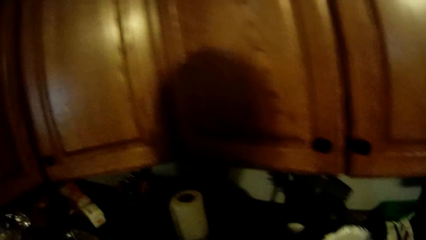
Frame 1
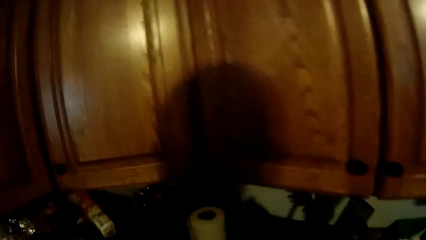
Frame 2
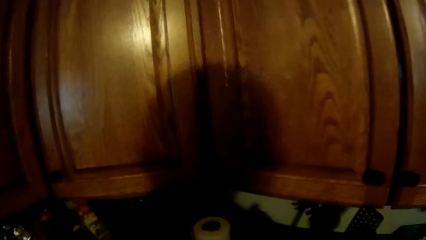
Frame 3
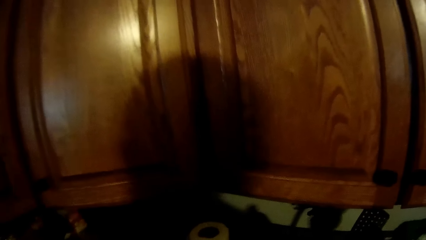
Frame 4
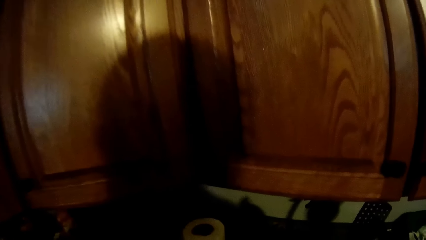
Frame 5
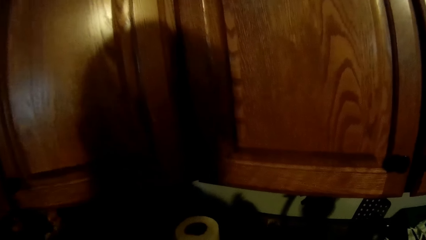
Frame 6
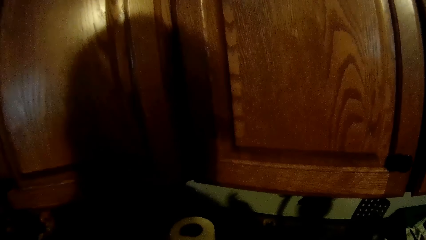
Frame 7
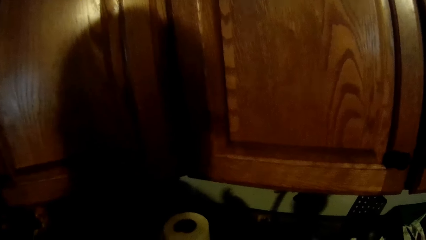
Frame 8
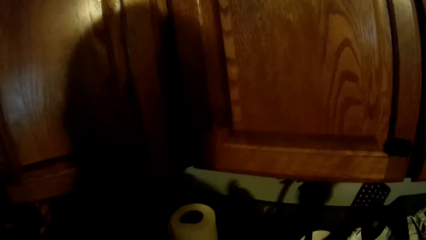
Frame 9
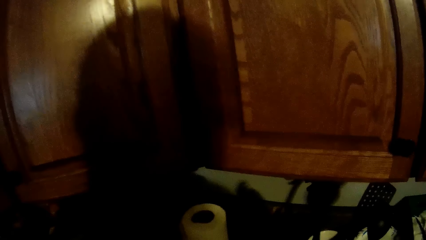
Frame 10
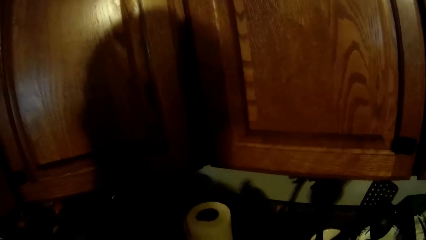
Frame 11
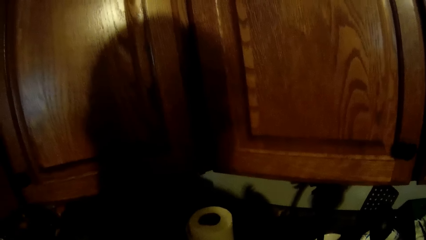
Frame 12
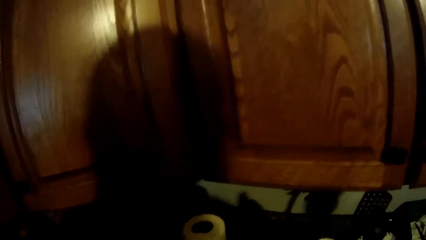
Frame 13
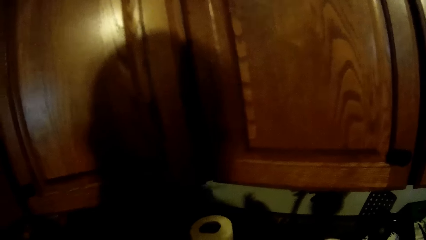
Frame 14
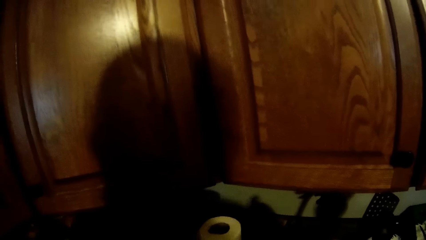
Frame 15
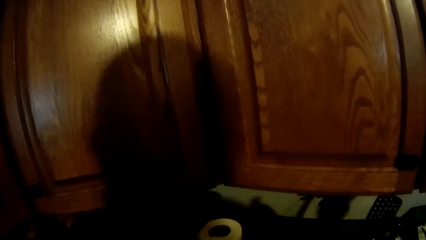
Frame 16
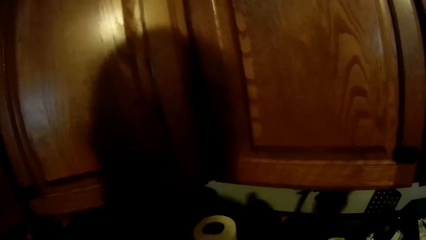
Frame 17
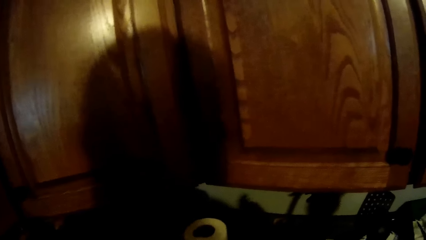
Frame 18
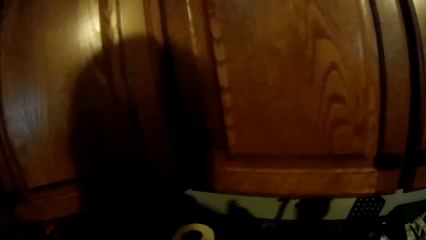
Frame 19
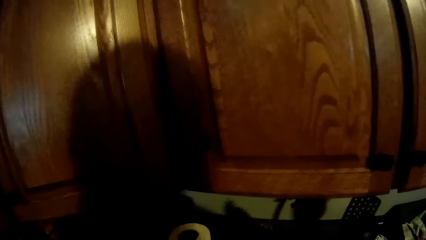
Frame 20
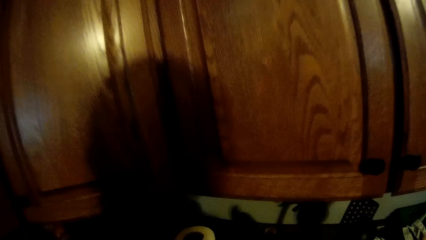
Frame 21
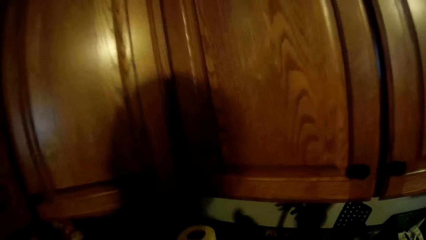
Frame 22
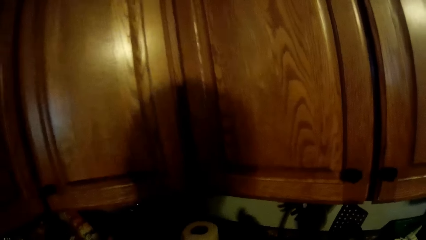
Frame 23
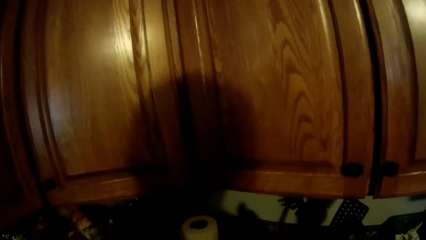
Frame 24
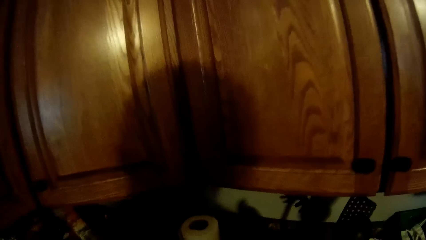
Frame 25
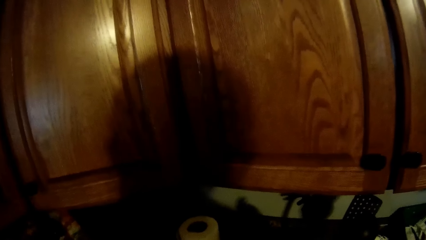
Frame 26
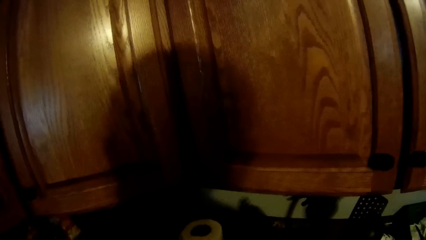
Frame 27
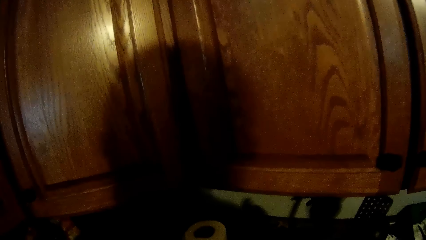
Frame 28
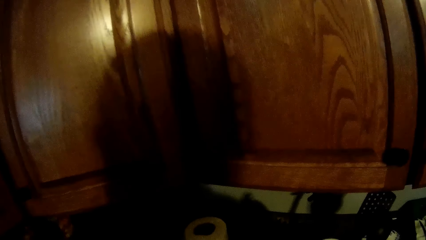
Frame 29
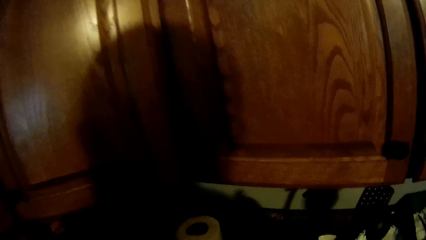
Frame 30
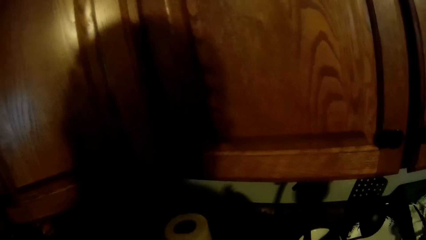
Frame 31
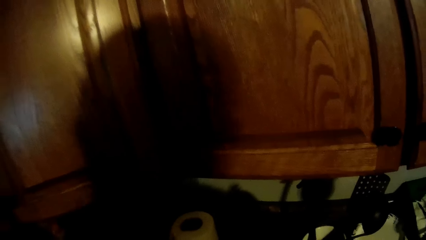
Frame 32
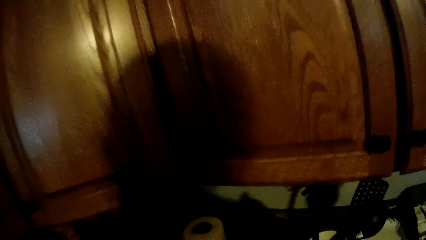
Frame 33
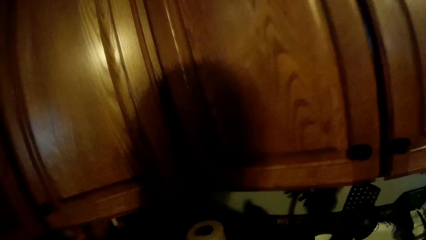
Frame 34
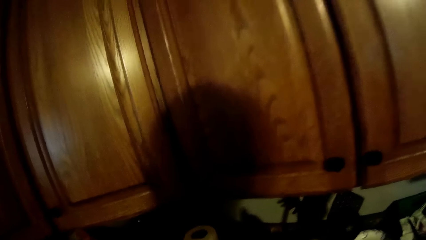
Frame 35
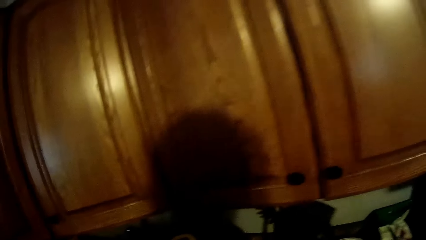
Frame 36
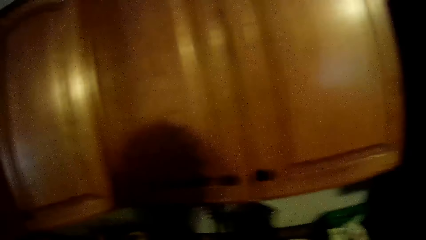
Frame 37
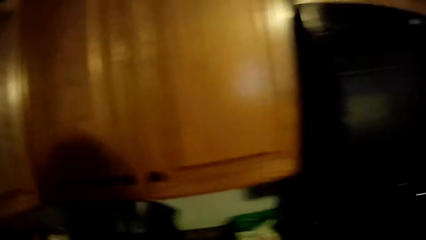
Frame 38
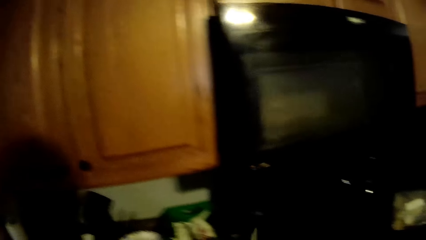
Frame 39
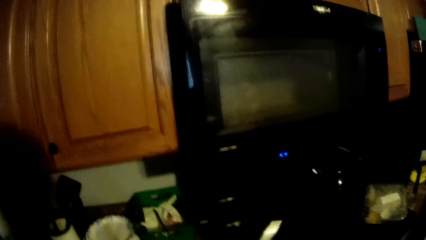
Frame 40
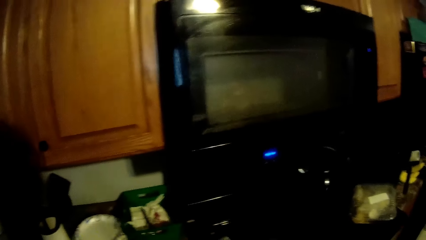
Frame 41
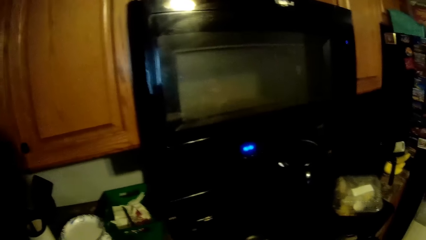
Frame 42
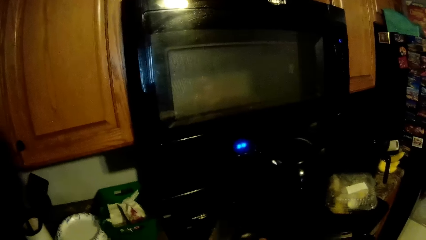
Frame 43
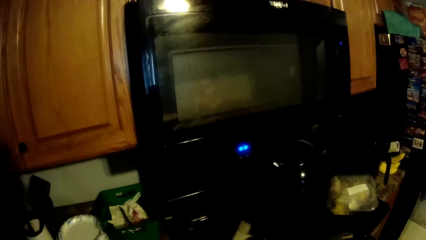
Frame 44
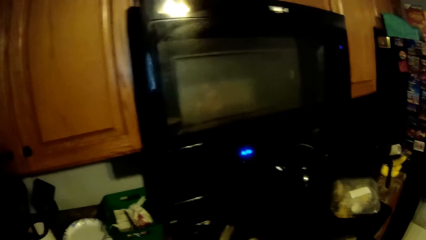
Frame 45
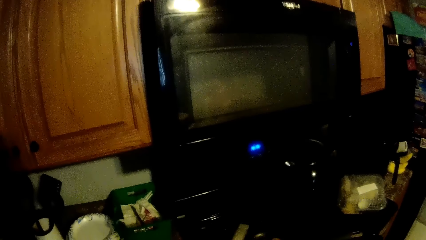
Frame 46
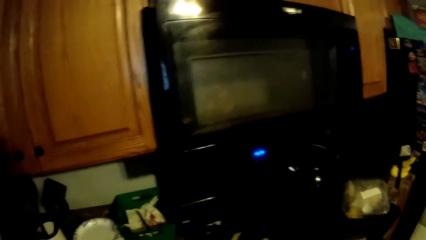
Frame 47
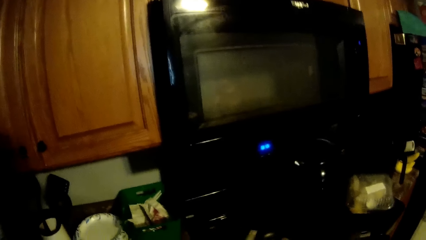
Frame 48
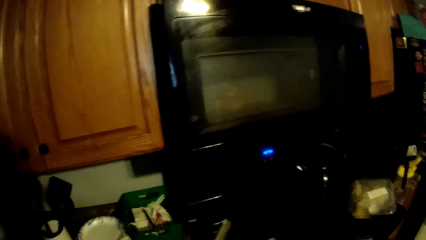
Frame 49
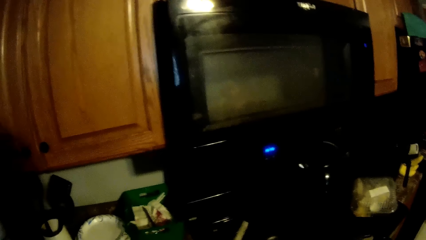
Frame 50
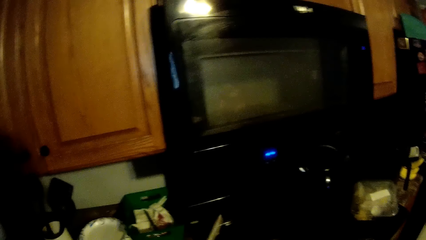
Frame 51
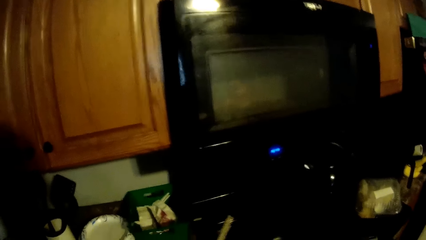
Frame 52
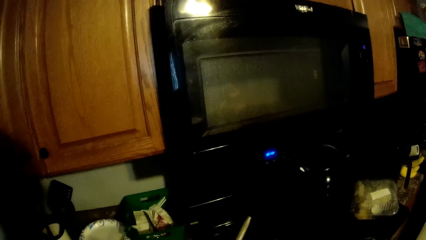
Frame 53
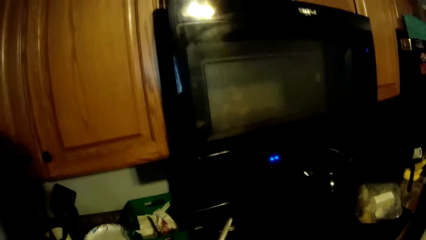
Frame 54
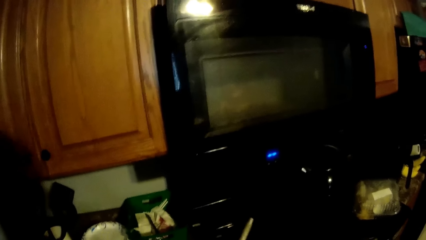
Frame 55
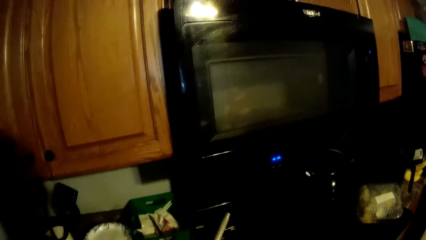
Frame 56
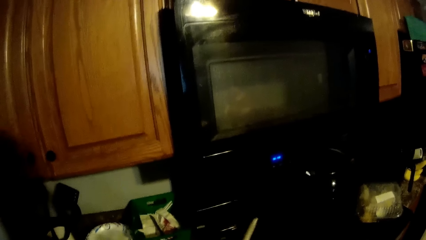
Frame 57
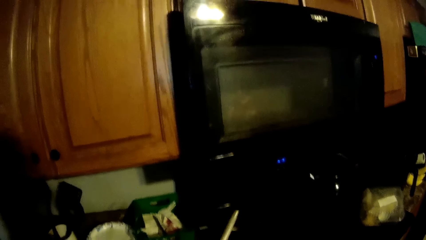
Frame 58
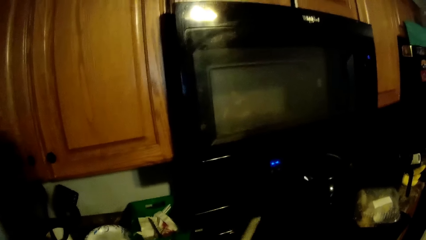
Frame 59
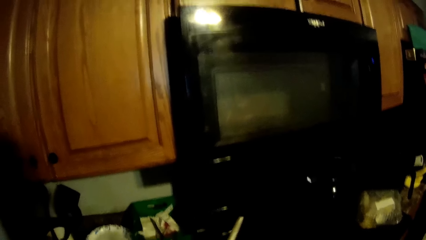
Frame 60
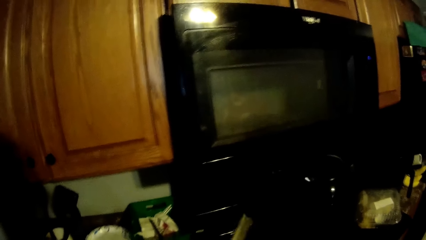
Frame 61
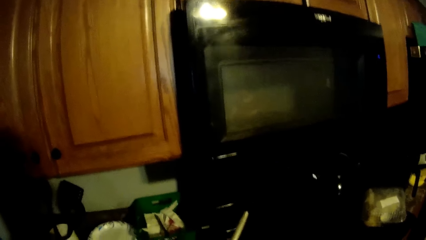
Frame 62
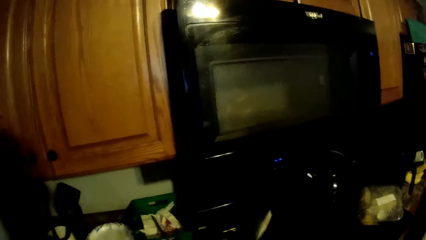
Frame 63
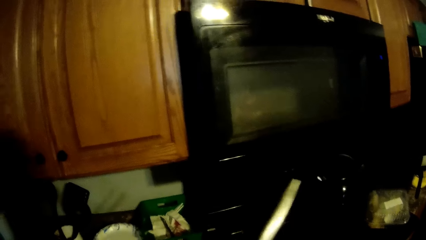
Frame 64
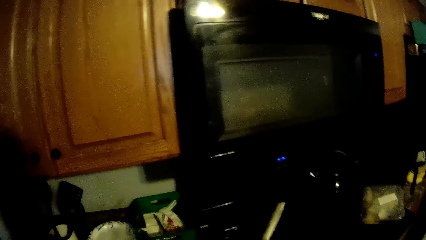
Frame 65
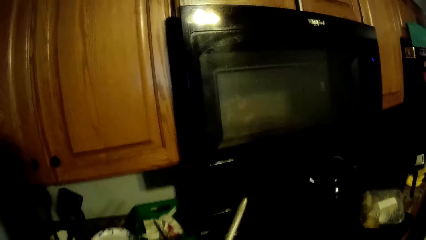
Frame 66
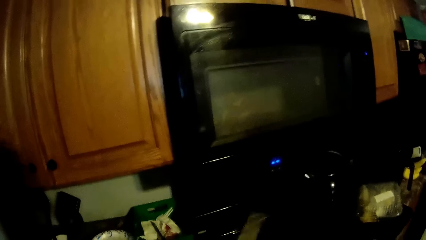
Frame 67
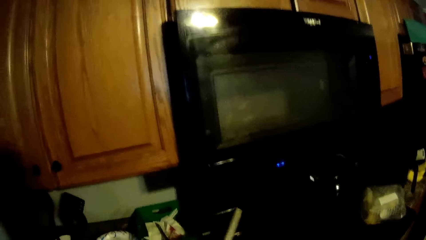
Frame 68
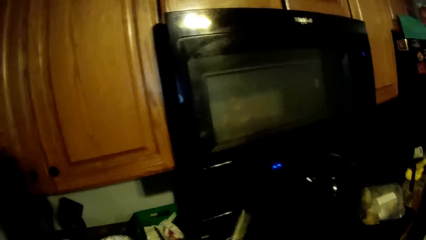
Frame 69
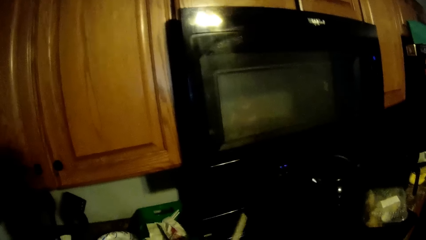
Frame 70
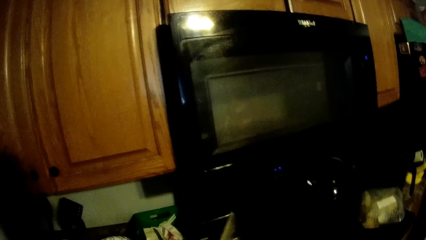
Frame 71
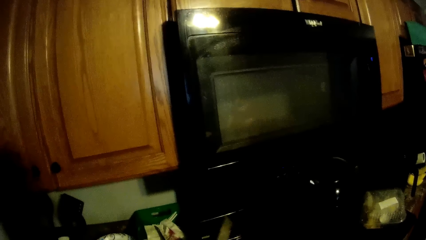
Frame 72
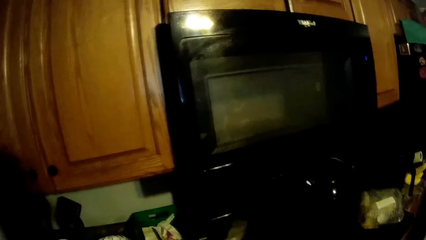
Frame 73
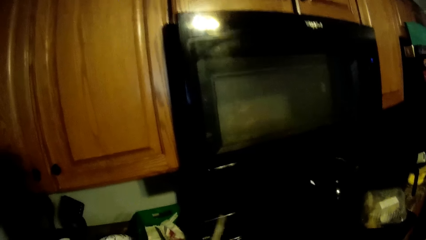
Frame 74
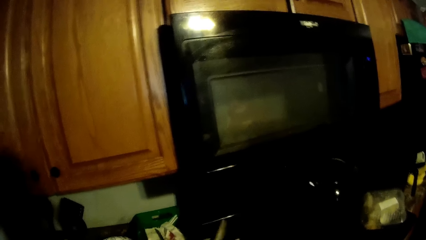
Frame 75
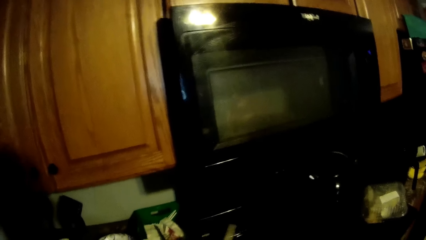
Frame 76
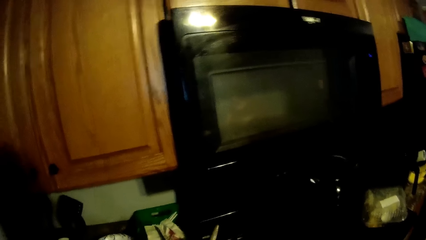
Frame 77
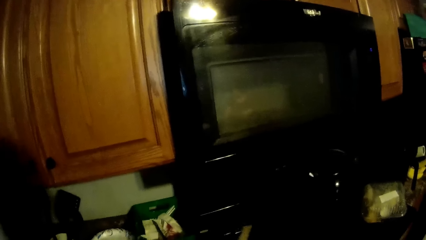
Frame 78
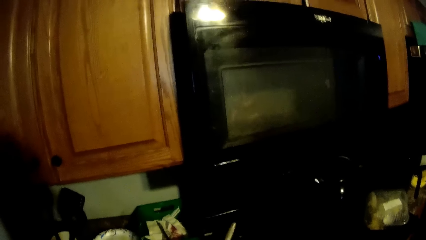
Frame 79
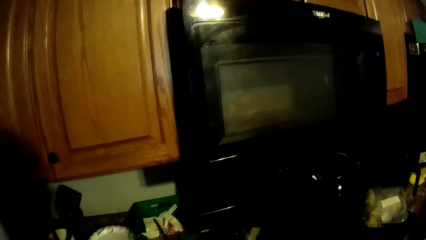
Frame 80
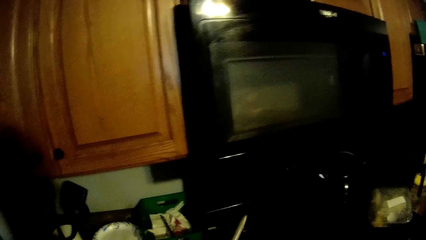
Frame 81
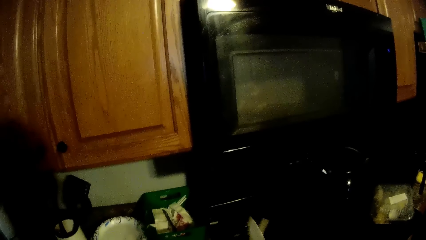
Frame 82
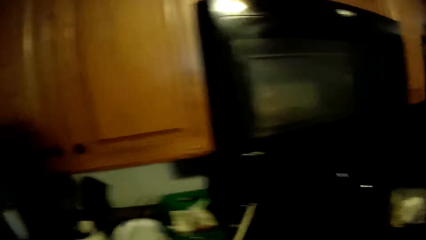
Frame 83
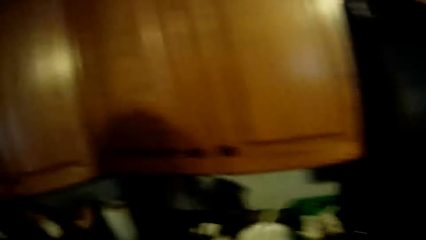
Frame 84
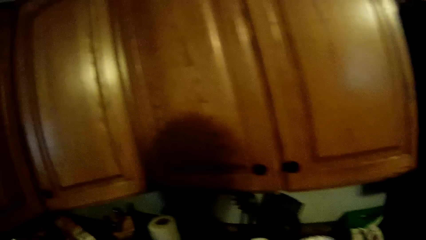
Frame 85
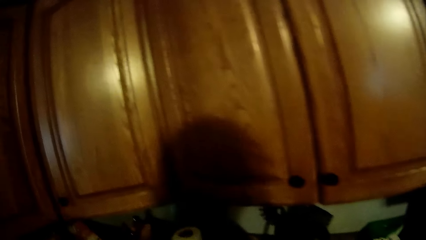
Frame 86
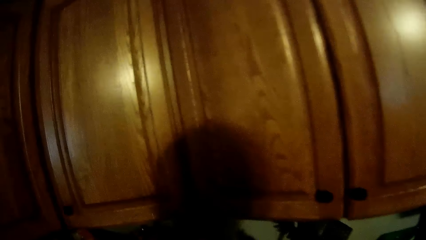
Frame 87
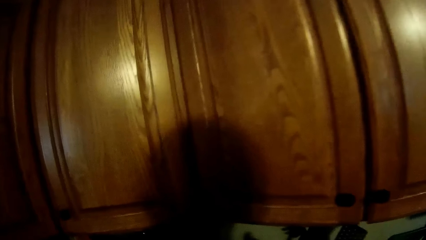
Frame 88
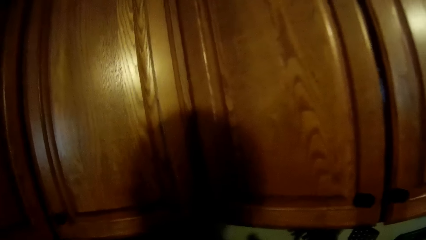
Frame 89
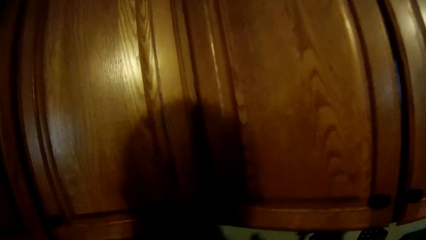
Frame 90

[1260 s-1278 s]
The camera wearer rubs the cutleries. He sharpens a knife with a knife sharpener in his left hand.
